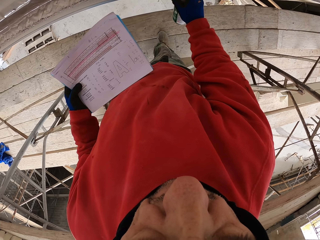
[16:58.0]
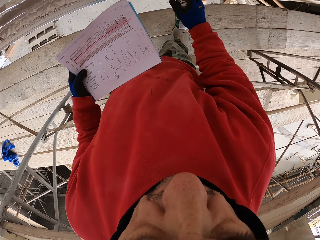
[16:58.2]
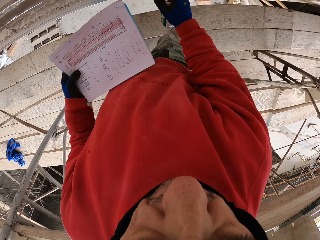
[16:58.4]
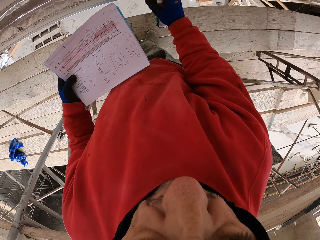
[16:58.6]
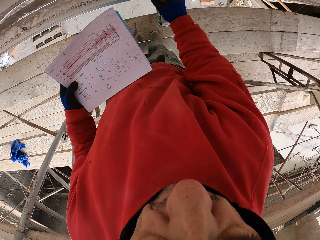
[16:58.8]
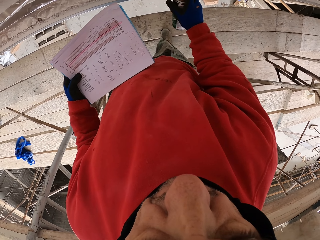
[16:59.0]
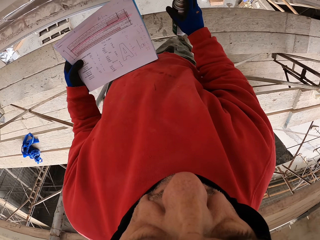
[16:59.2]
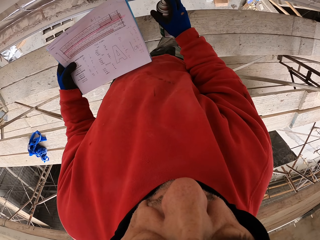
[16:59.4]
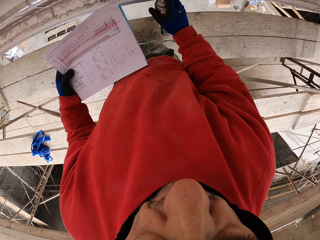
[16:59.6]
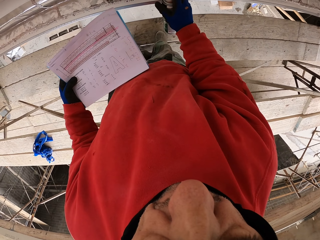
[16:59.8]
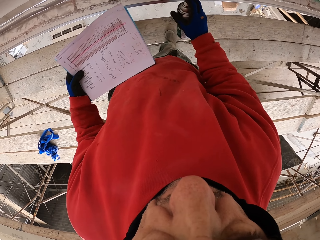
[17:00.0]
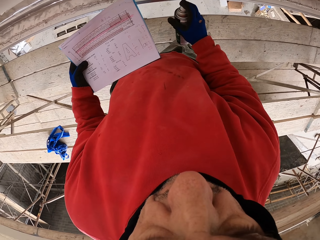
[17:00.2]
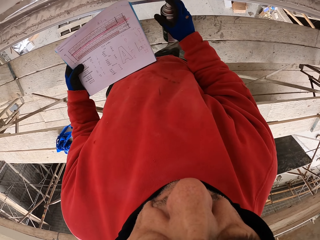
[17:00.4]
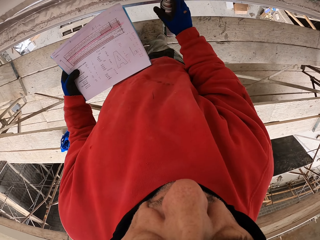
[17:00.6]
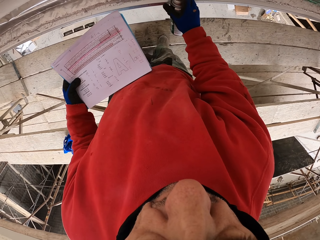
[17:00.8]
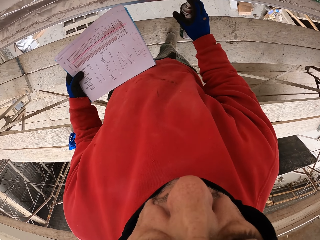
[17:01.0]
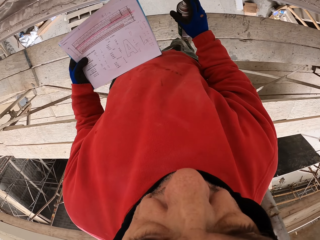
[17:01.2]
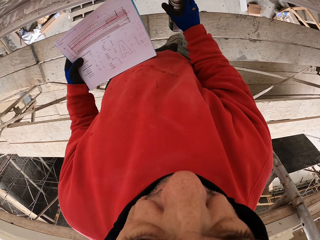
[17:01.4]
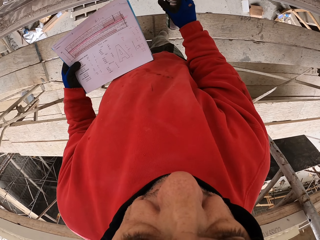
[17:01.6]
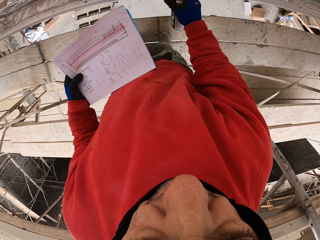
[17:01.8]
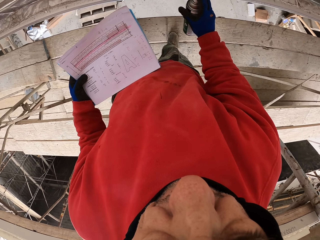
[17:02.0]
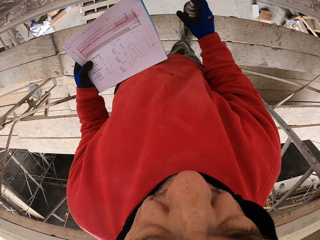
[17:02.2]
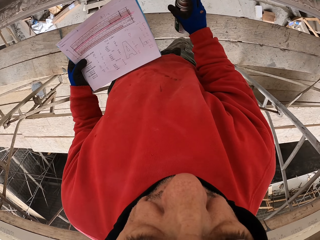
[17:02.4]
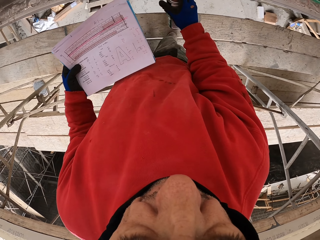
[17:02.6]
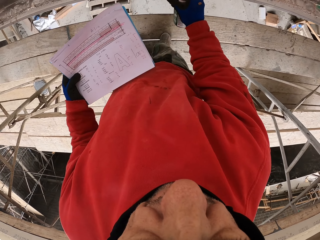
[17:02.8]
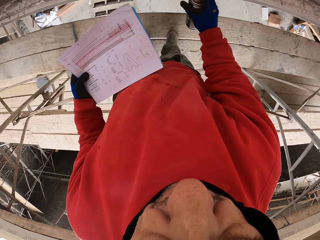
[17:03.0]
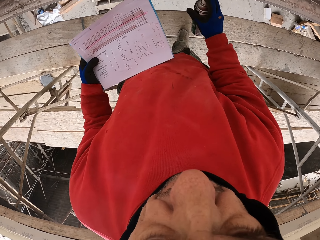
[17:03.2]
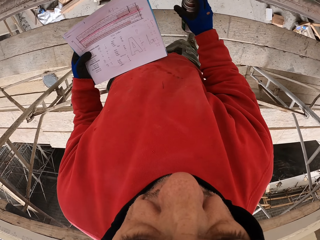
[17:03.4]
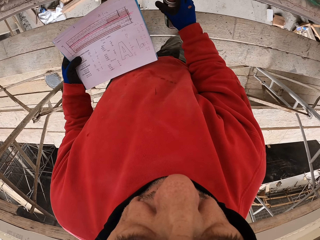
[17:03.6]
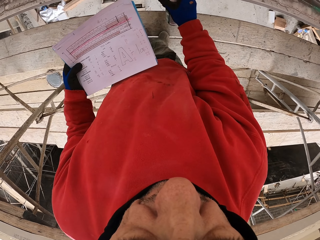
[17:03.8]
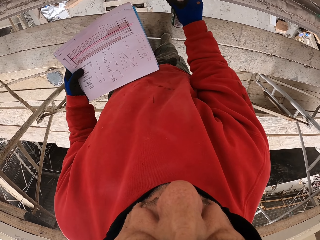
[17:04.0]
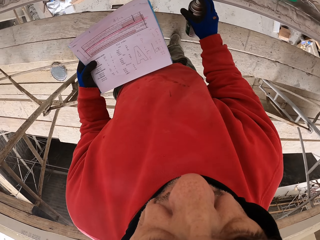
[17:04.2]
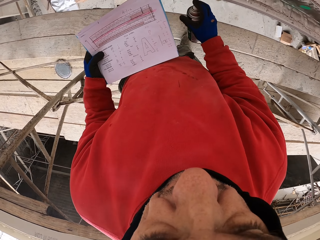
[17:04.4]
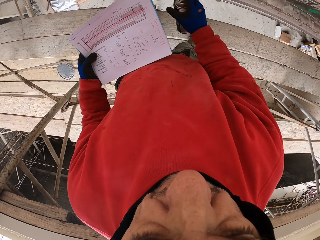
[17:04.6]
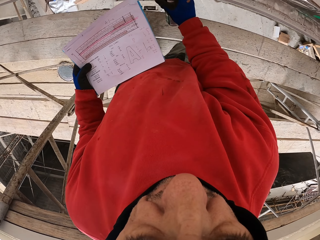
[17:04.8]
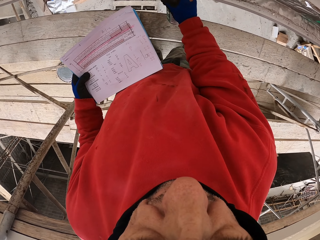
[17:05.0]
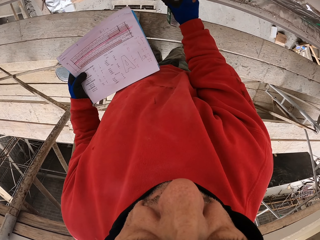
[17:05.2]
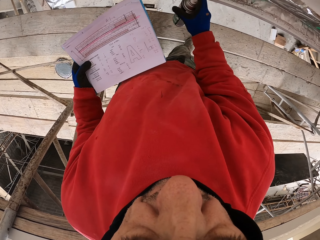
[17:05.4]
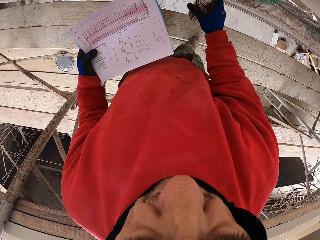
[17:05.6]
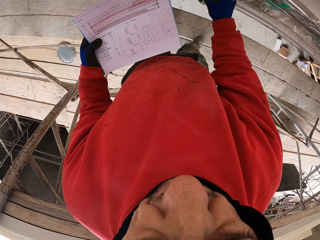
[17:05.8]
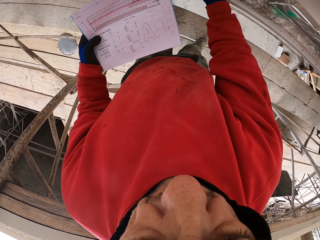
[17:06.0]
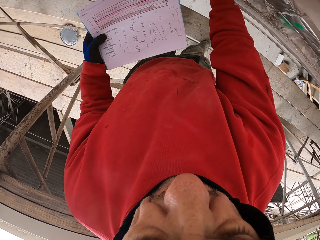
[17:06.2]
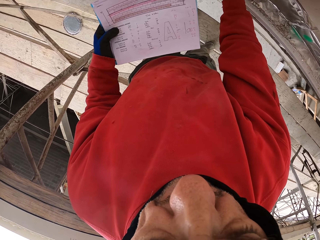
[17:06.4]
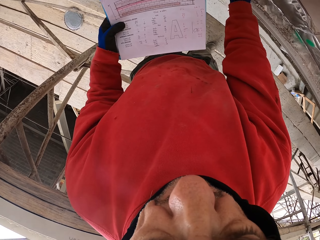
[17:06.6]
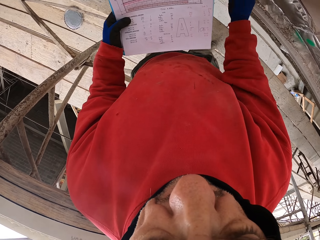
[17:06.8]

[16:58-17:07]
The camera wearer puts the spraying can on the shelf.

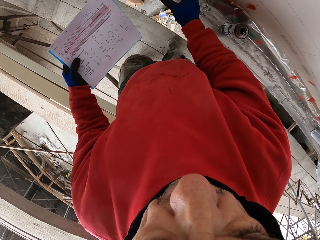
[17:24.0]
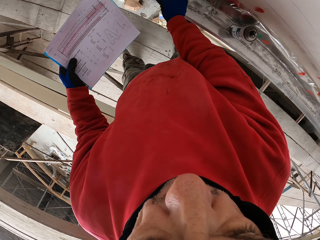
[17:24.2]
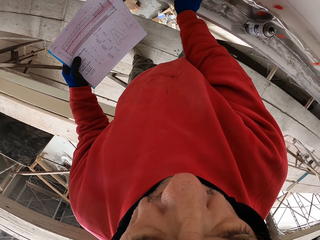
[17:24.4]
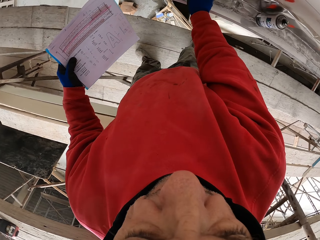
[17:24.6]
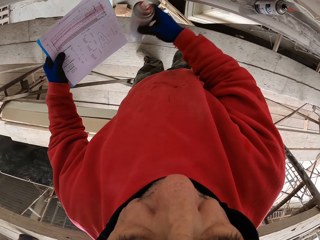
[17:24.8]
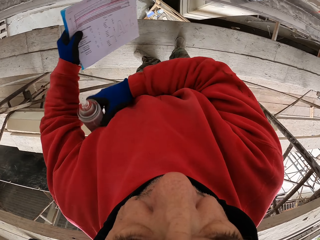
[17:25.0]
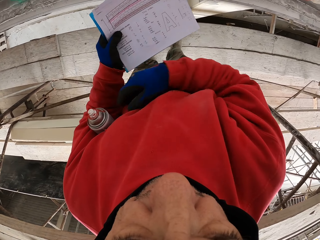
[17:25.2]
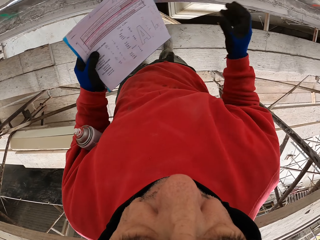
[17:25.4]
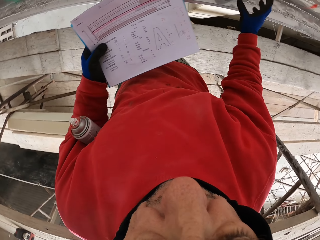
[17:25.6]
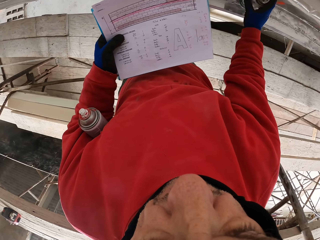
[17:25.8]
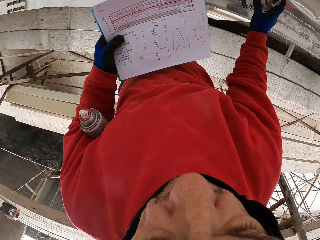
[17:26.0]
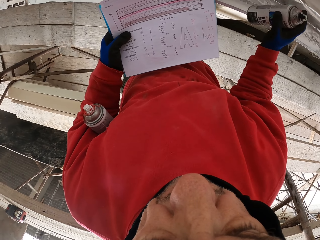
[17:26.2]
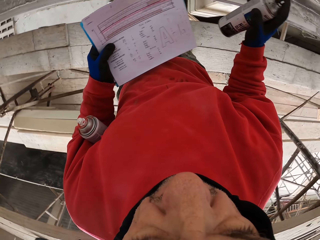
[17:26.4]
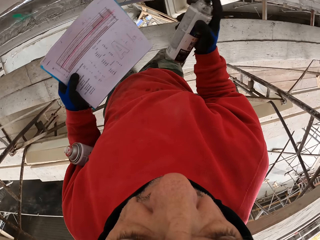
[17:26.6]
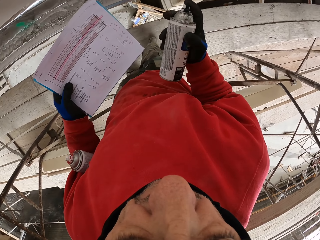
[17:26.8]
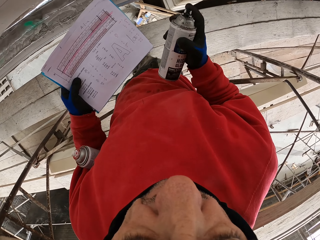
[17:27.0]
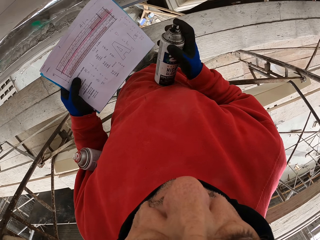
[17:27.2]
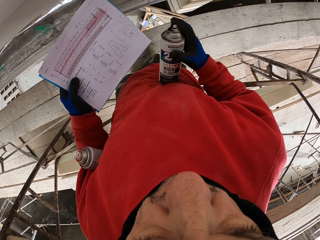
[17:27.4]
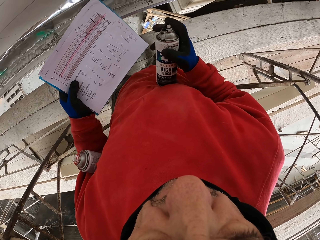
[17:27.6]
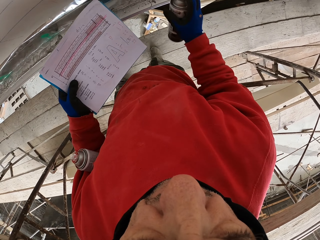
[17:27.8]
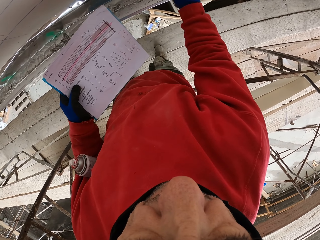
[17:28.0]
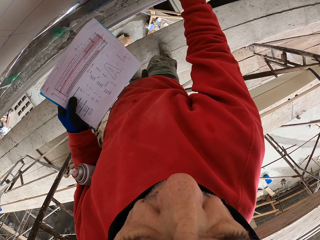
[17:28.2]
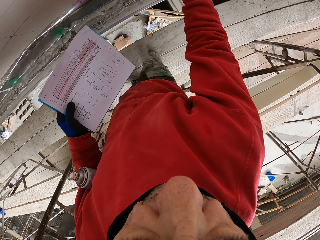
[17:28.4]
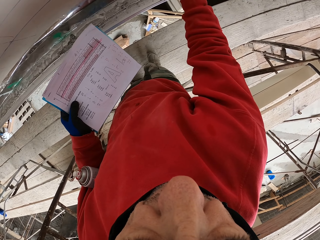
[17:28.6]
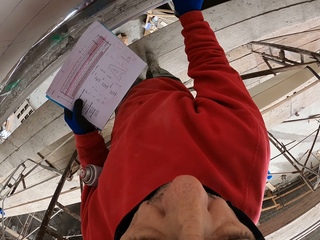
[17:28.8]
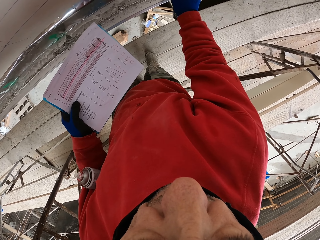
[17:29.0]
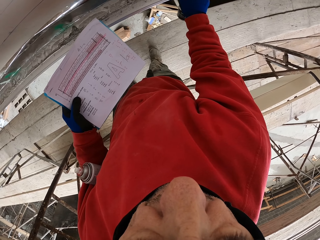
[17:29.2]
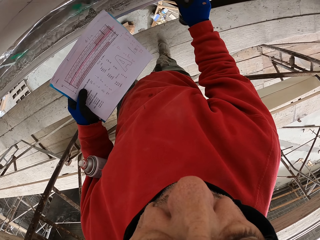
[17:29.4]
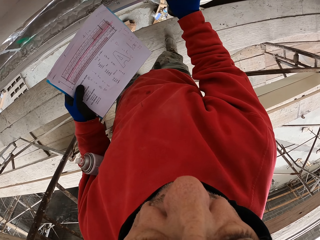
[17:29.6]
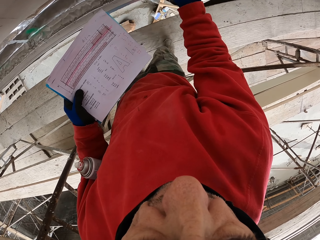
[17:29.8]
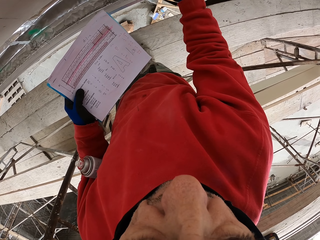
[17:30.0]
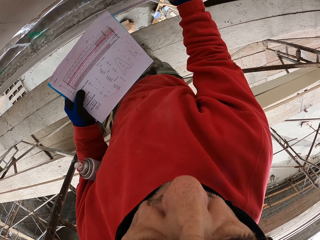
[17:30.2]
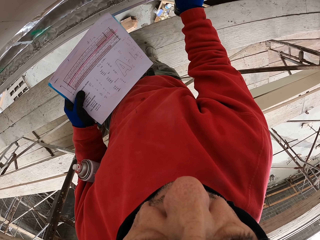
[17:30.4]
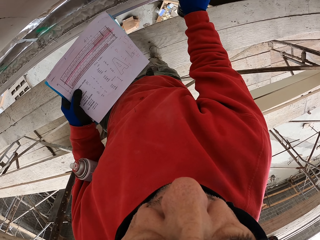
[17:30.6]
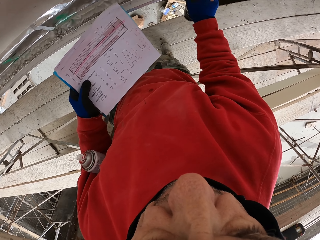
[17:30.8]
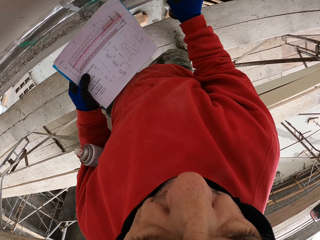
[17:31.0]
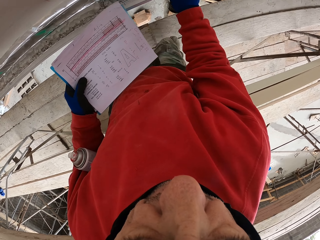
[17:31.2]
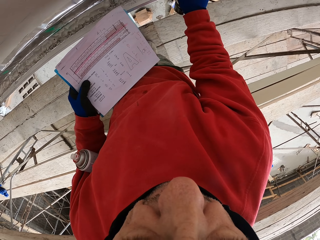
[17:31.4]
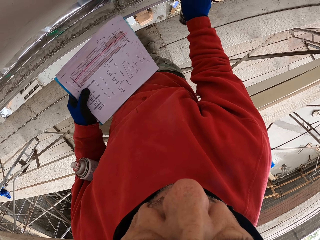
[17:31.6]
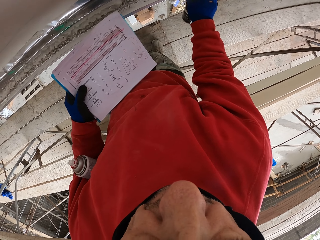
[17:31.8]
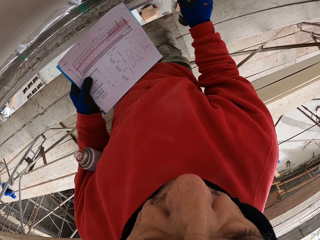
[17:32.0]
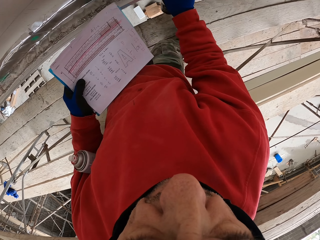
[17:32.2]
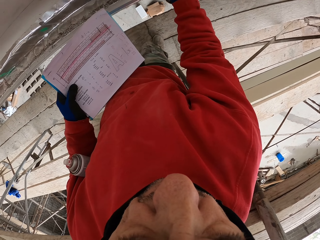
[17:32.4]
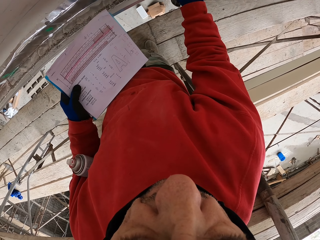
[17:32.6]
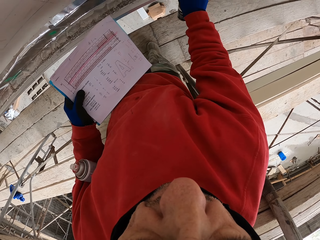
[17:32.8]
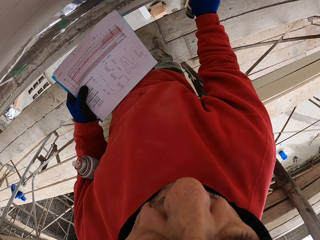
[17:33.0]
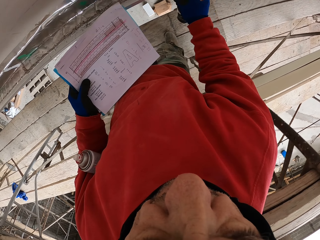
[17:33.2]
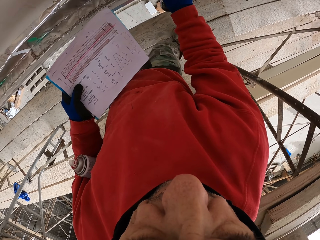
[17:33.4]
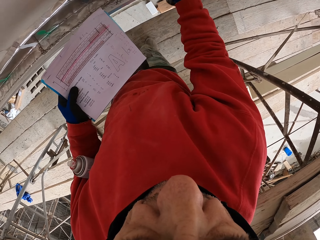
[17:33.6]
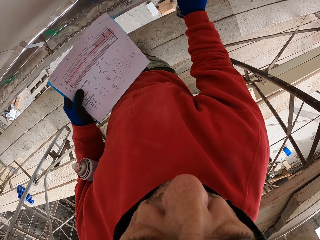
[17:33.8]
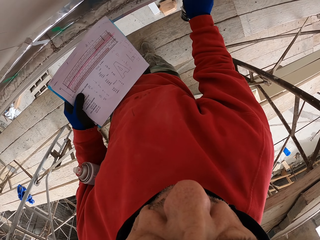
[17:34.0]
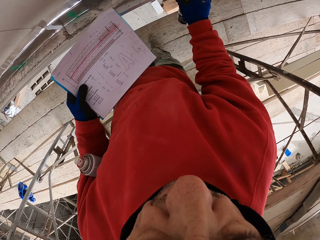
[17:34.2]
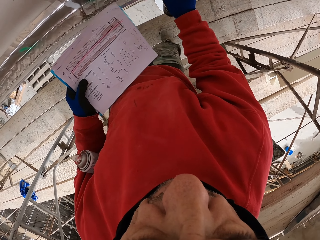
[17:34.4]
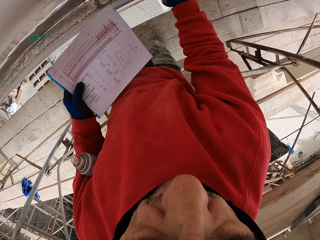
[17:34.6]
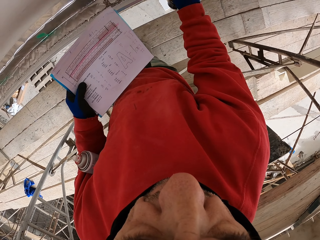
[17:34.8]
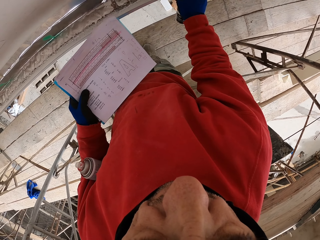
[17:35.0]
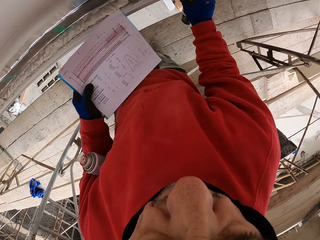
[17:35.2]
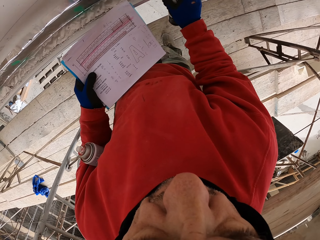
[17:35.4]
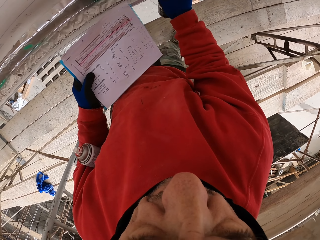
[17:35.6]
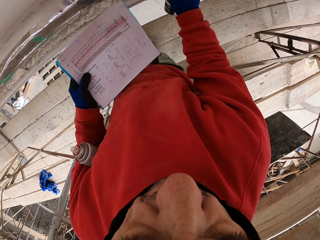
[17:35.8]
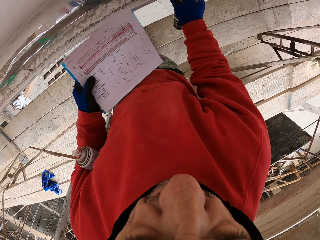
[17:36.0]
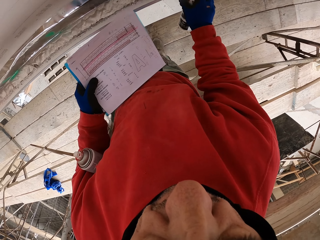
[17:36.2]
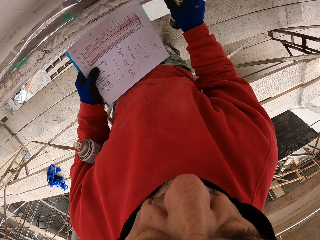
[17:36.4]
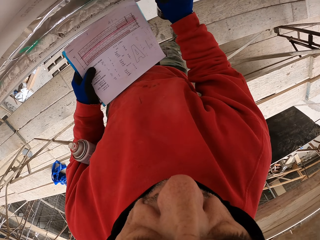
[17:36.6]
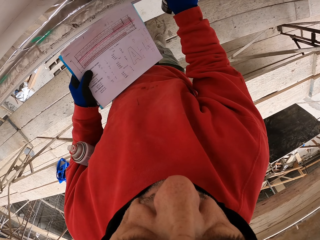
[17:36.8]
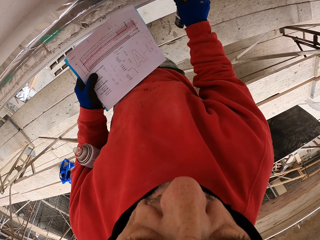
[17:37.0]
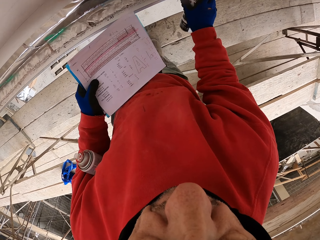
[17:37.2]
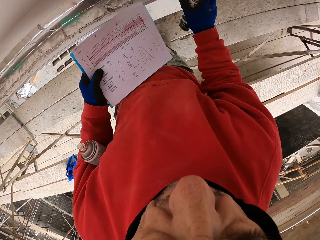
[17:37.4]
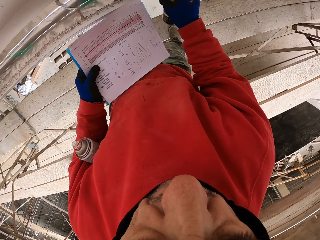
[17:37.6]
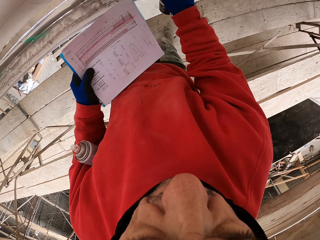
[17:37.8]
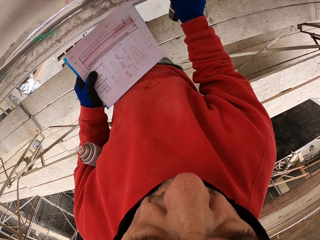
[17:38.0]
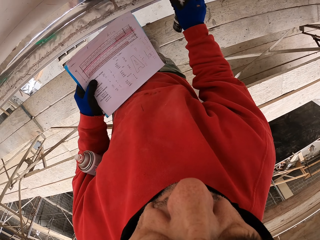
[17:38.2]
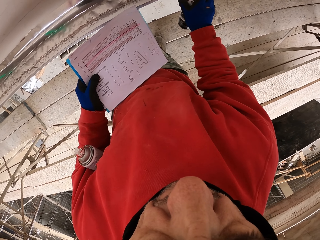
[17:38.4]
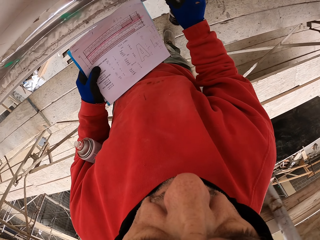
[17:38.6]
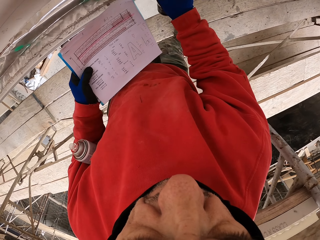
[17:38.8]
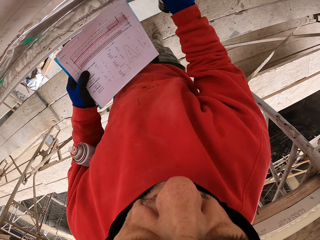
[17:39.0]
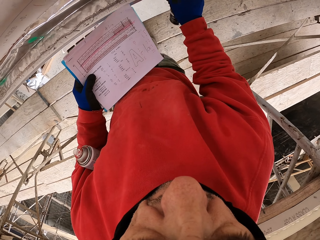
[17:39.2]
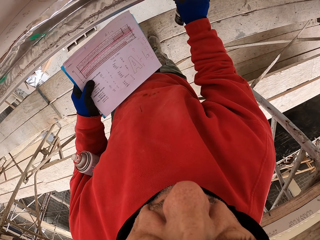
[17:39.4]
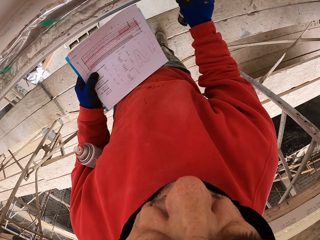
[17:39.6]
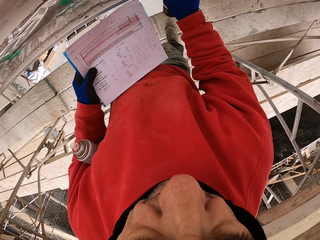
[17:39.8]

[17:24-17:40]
The camera wearer puts the can on the shelf. He picks the can from the shelf and puts the can under his armpit. He picks the can from the shelf and stares at the can. He sprays marks on the wall and walks.
